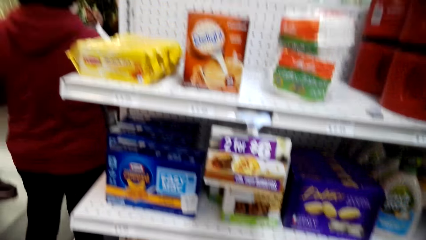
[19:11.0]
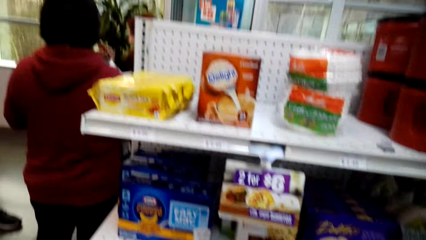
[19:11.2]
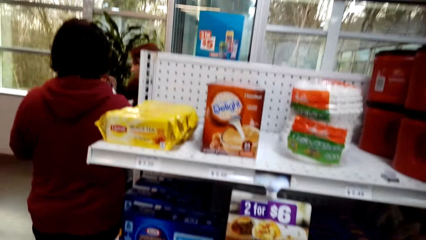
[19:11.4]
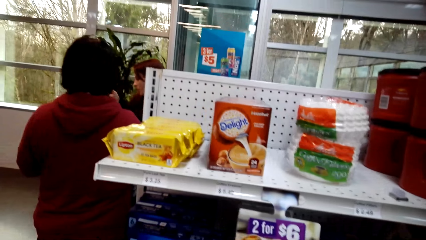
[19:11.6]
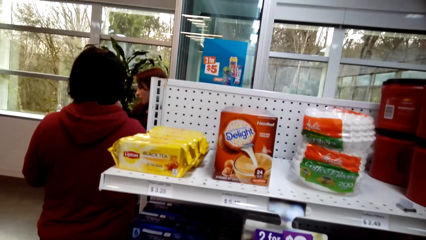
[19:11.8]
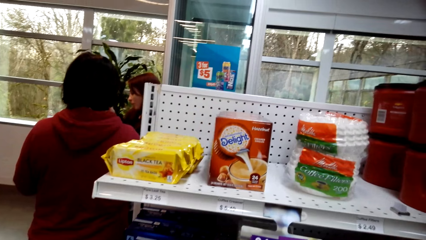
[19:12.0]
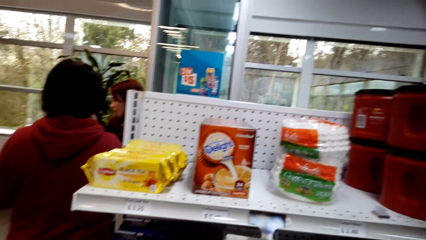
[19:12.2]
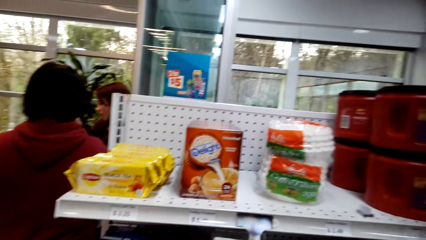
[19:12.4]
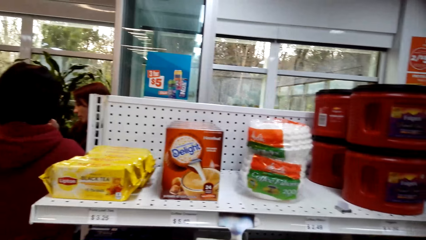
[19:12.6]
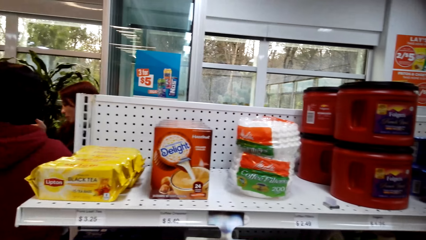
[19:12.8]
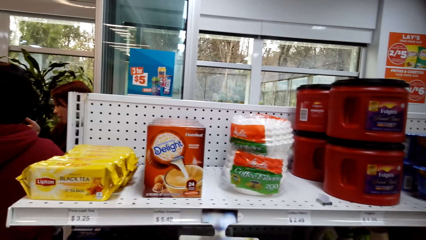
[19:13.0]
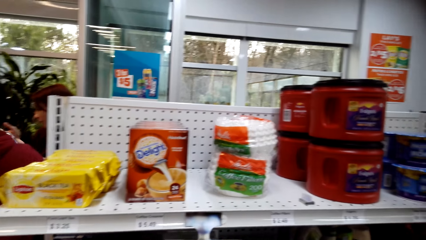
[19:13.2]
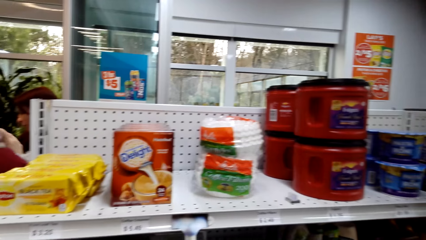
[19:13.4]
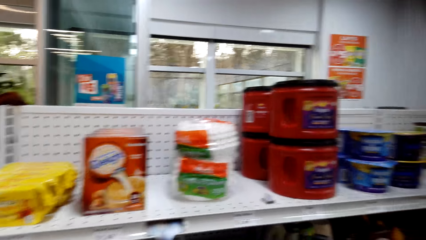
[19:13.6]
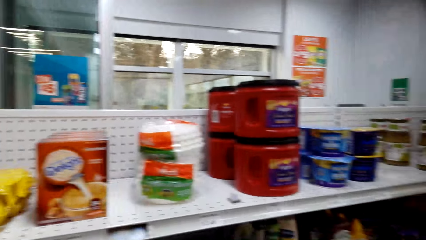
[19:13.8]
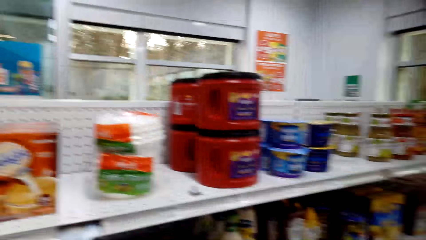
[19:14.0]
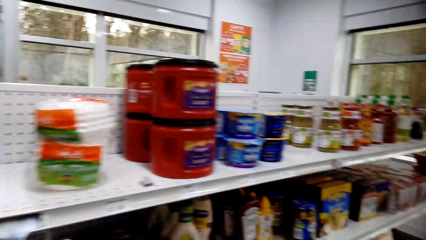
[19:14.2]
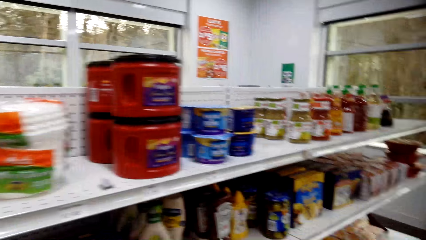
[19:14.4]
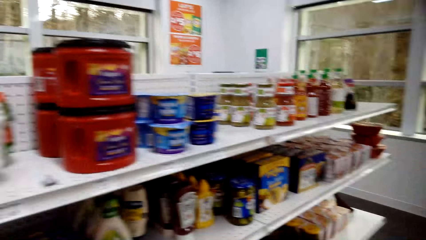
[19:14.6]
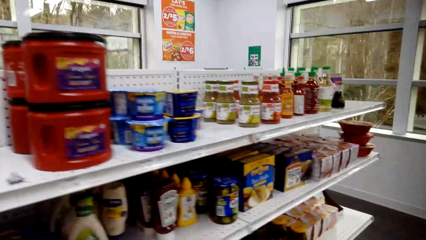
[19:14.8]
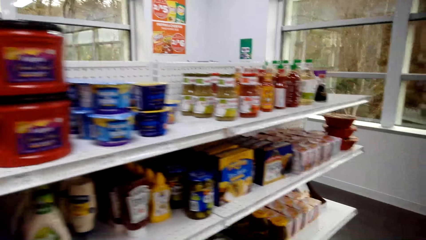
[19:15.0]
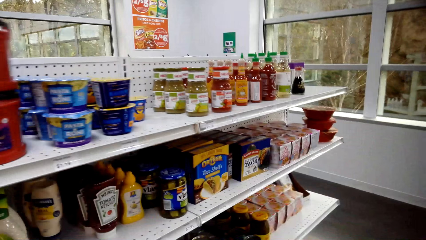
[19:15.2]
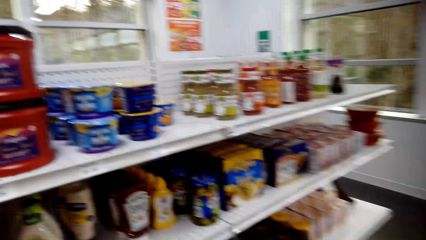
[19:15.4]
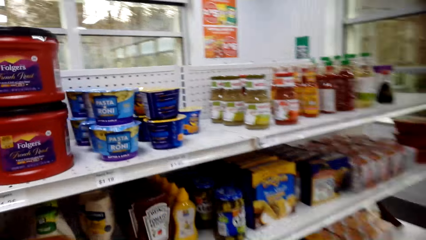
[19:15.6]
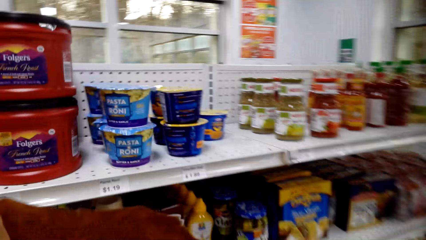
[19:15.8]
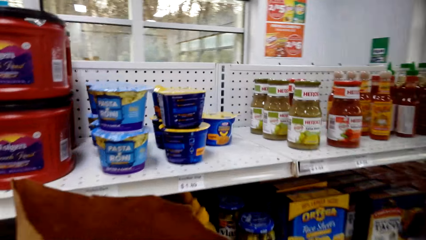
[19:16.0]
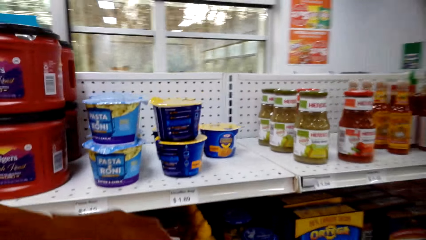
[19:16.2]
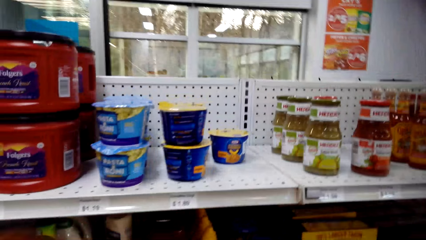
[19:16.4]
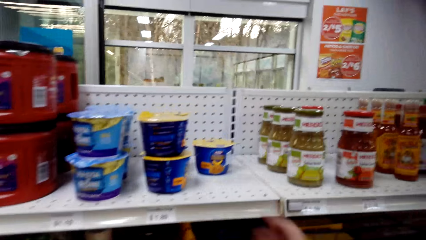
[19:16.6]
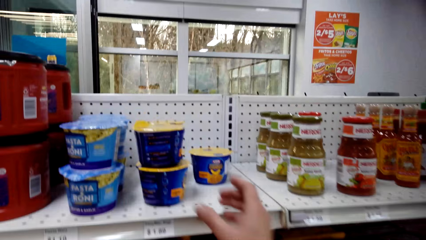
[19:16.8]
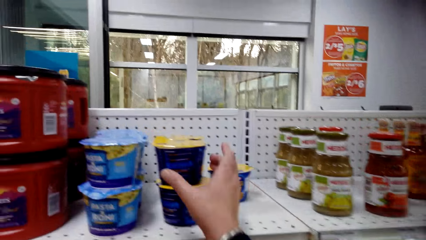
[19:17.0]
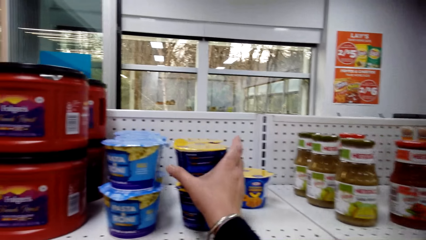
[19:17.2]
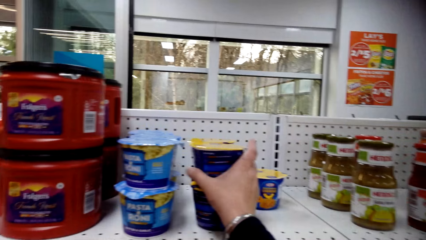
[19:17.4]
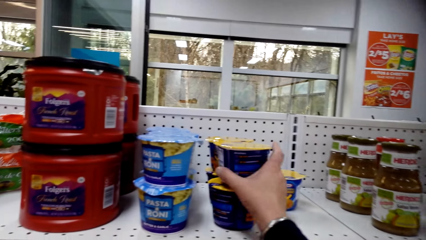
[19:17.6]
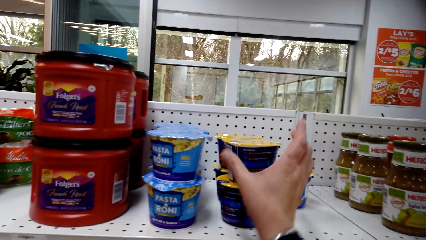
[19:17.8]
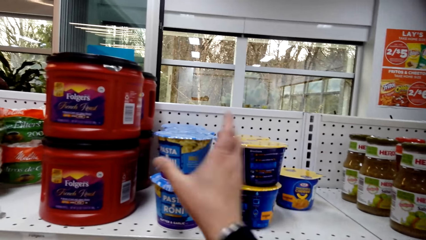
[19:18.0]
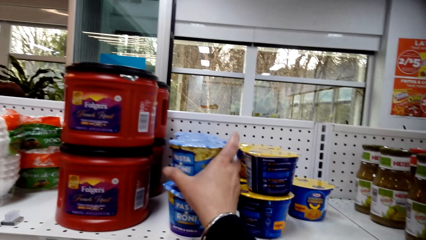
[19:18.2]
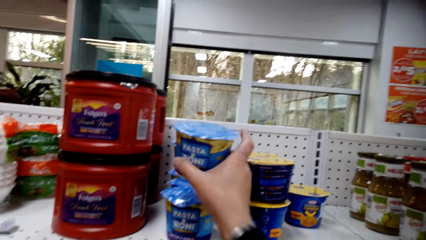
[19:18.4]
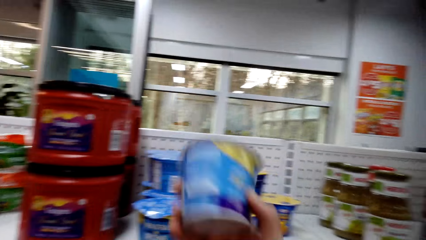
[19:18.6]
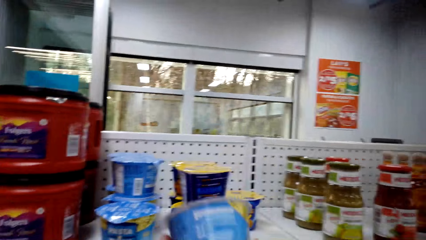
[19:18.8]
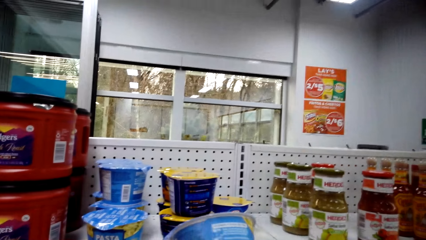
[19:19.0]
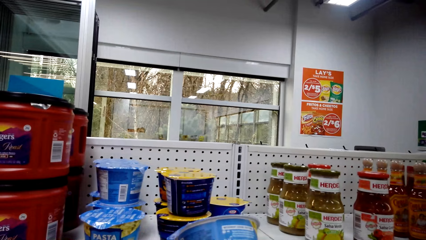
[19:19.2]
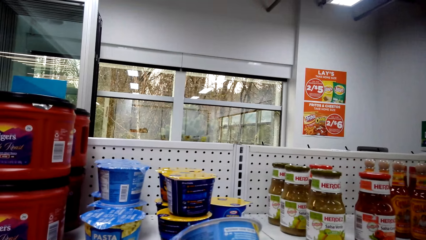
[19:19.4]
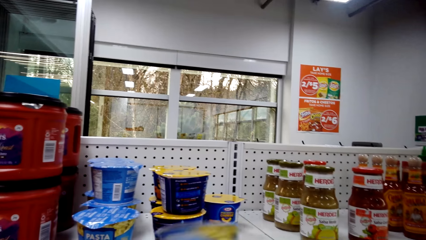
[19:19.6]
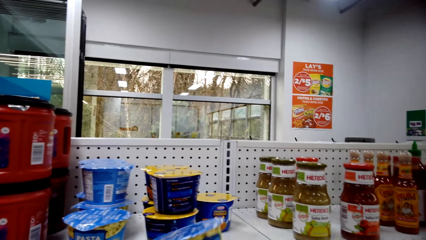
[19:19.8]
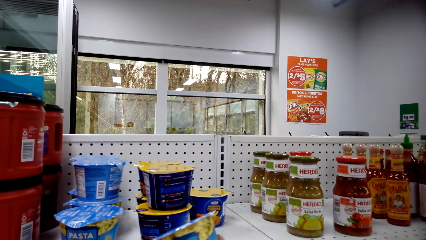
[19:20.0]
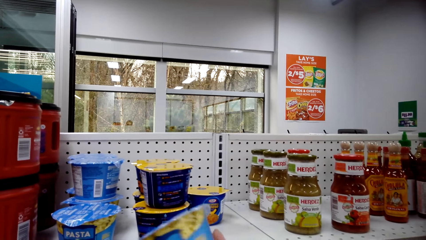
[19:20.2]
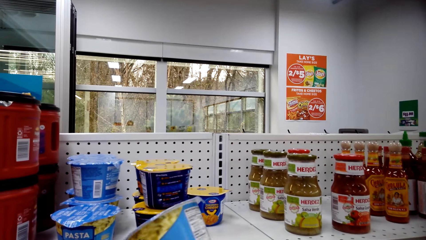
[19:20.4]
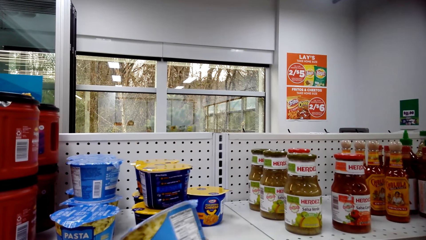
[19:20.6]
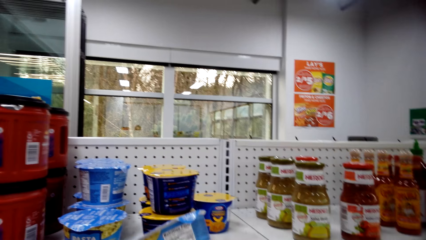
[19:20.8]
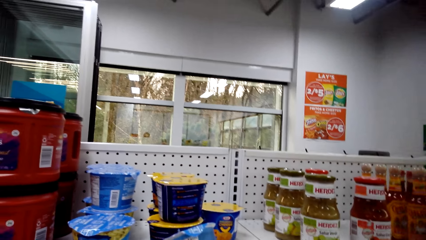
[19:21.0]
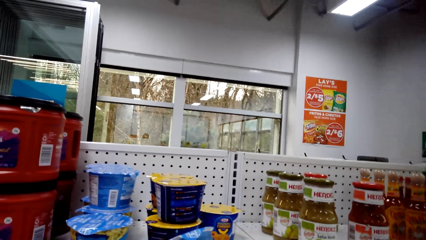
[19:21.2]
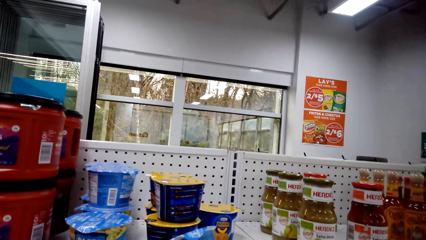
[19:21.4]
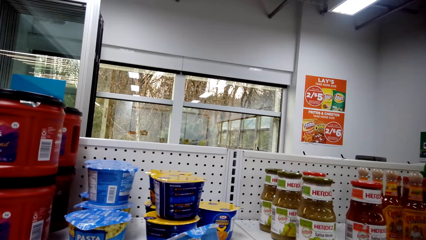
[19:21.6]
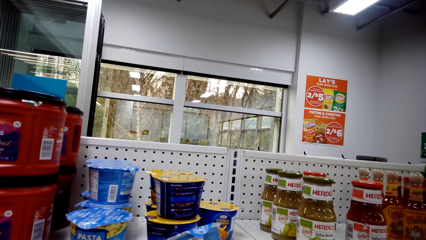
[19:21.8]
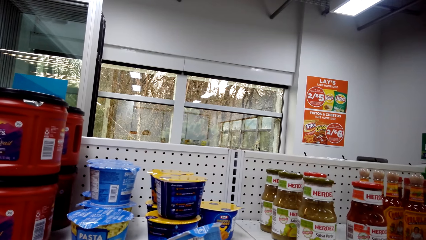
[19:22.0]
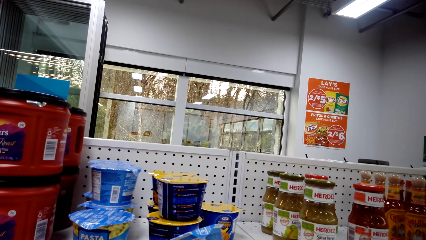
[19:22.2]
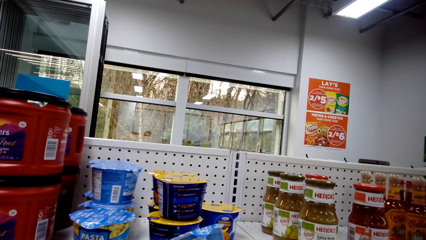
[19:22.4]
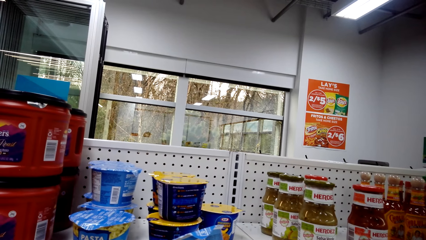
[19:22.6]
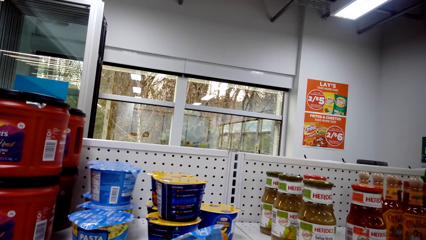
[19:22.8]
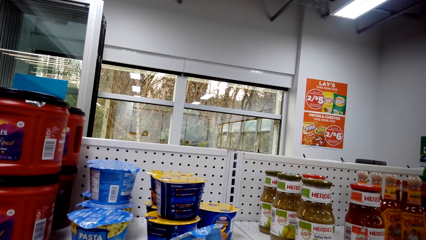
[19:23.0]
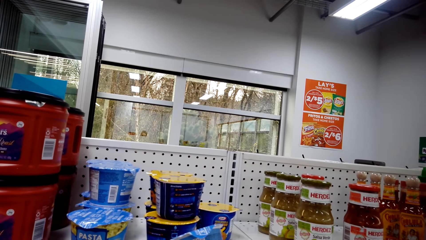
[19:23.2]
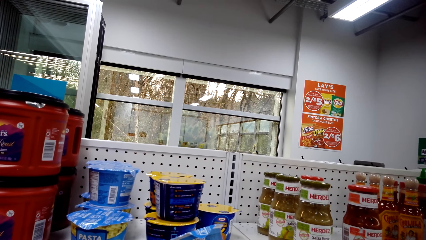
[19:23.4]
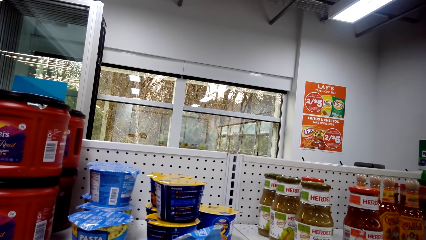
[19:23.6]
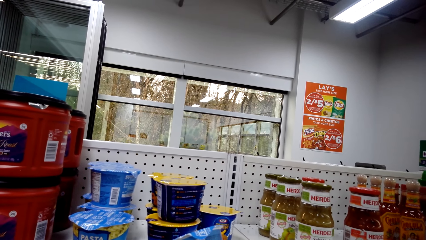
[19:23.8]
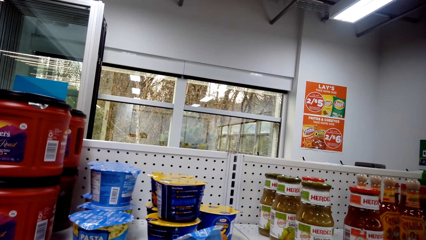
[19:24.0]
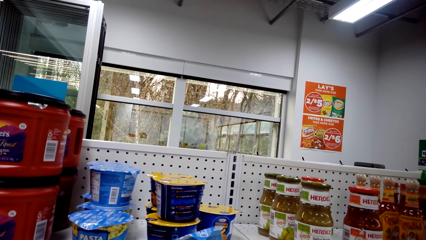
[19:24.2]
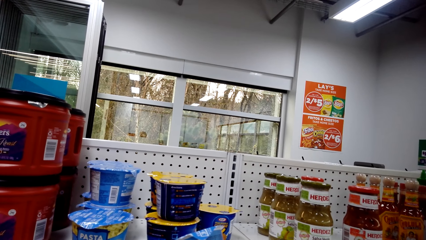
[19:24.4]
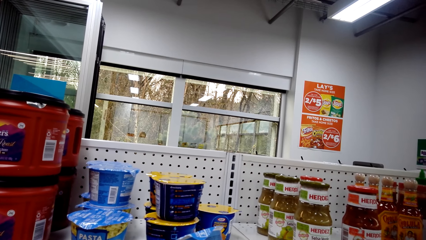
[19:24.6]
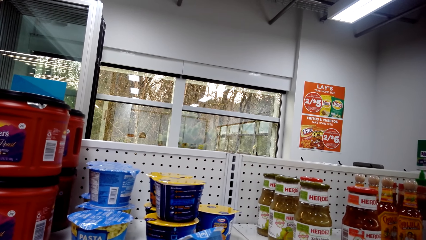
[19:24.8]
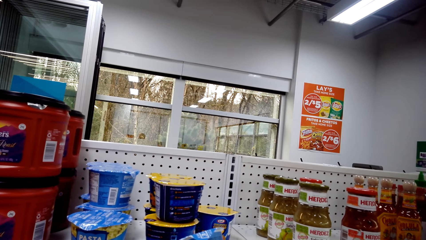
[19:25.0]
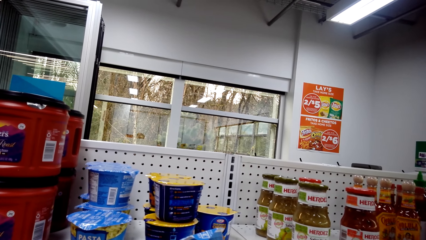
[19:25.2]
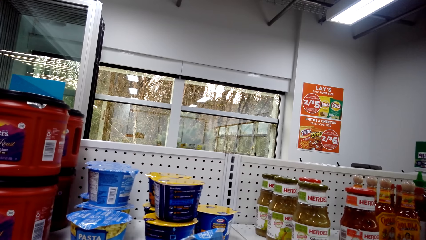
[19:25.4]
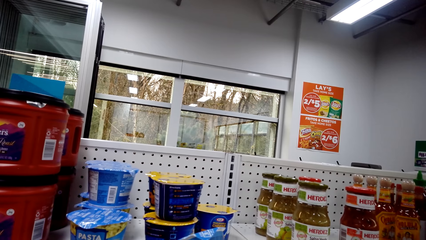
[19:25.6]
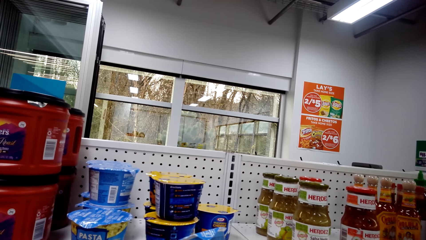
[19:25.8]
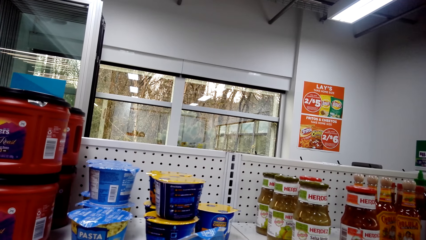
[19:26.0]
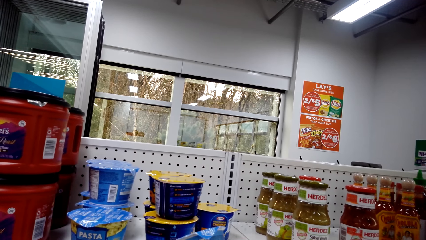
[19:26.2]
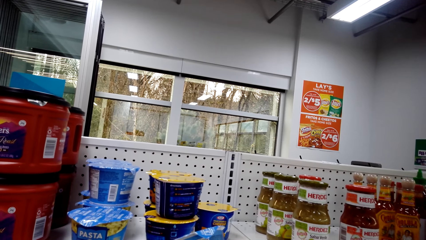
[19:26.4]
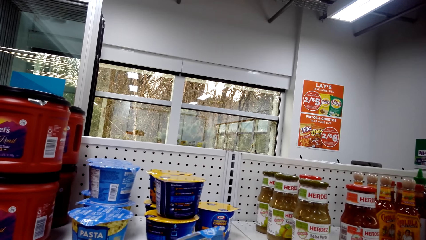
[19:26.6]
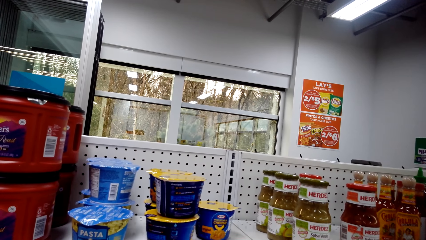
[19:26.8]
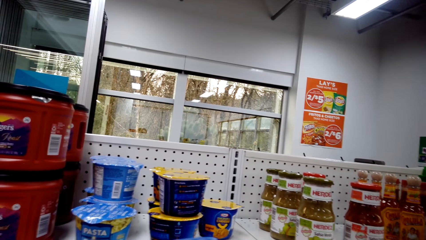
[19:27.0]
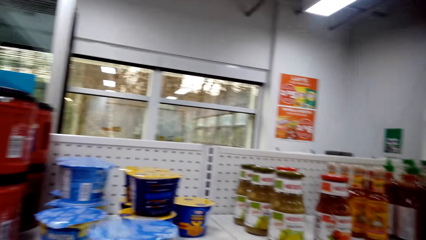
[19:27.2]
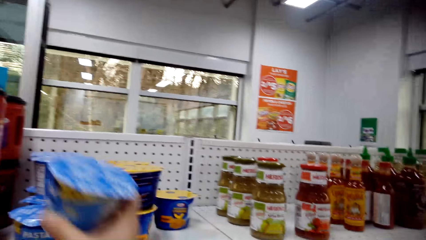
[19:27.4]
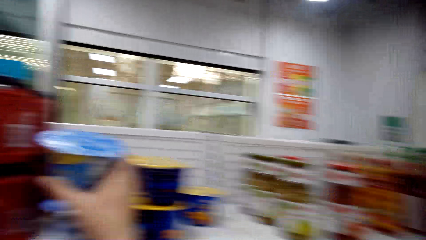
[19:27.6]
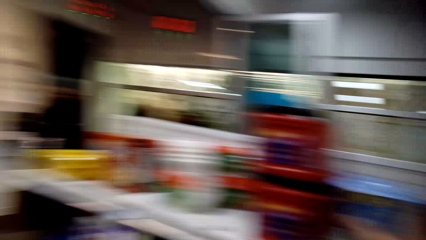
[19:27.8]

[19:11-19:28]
The camera wearer walks around the store. He holds the container, pulls his hand off the container, picks up the container, and examines the container.
